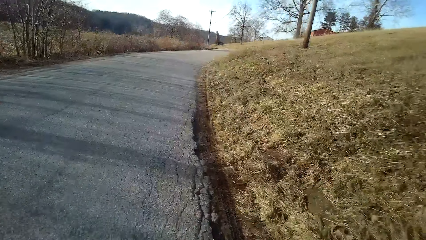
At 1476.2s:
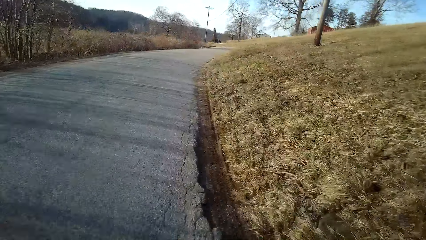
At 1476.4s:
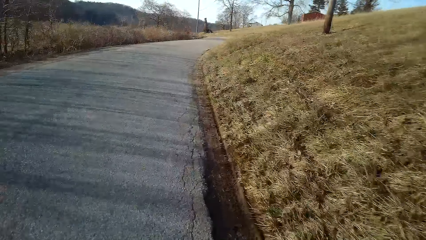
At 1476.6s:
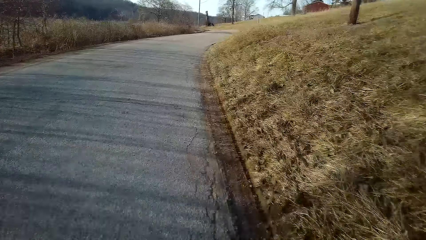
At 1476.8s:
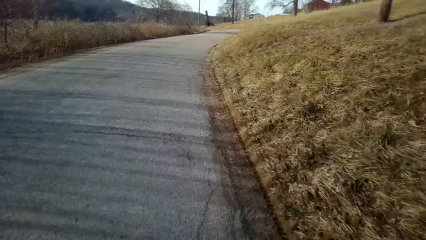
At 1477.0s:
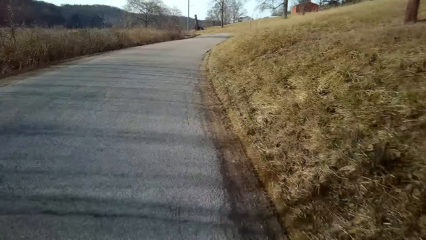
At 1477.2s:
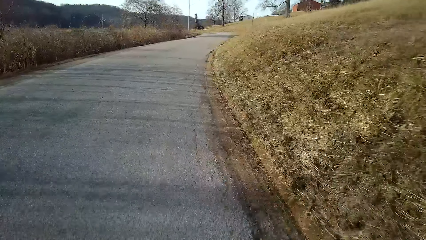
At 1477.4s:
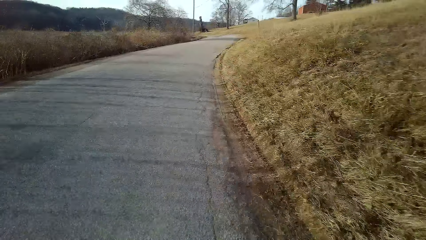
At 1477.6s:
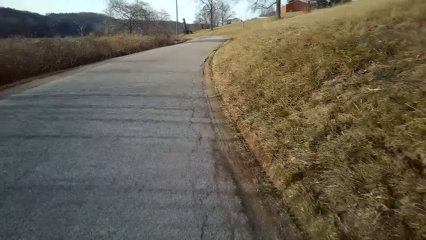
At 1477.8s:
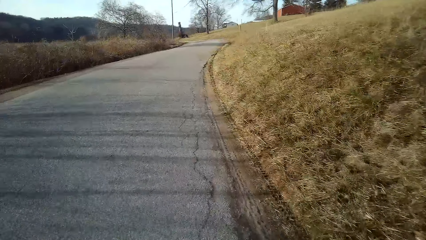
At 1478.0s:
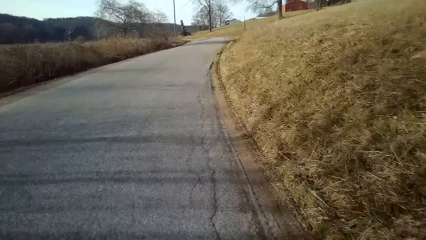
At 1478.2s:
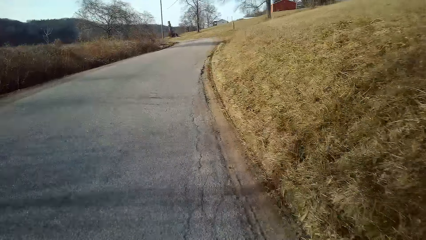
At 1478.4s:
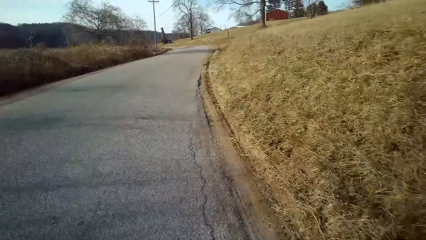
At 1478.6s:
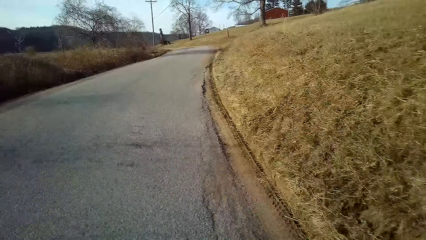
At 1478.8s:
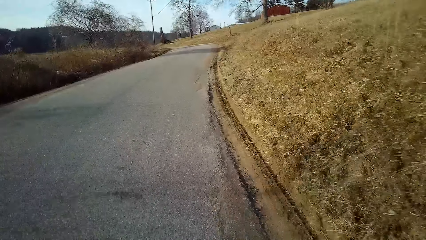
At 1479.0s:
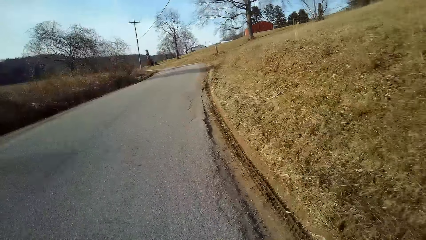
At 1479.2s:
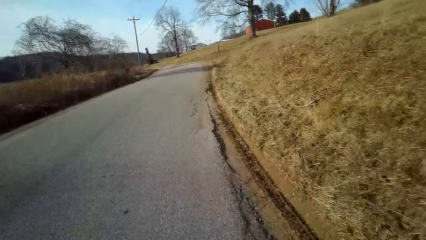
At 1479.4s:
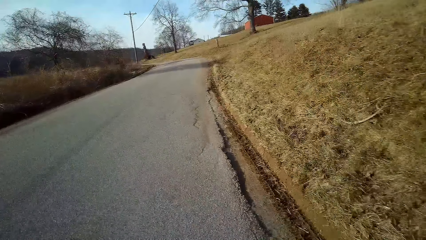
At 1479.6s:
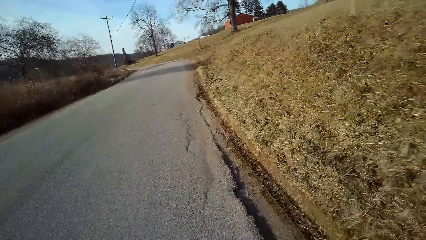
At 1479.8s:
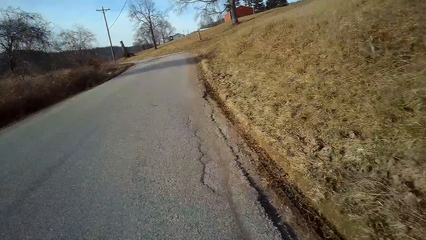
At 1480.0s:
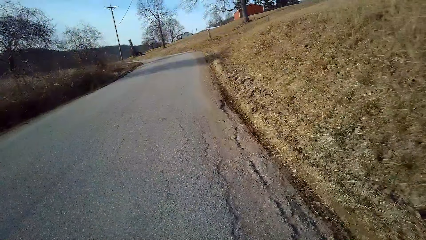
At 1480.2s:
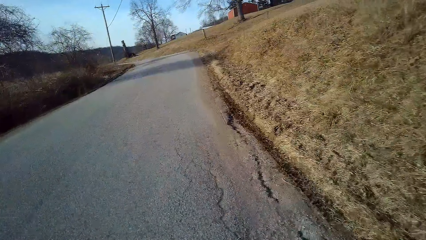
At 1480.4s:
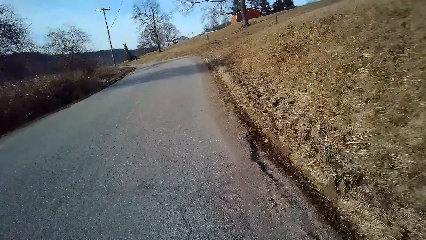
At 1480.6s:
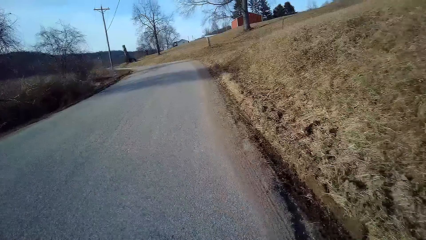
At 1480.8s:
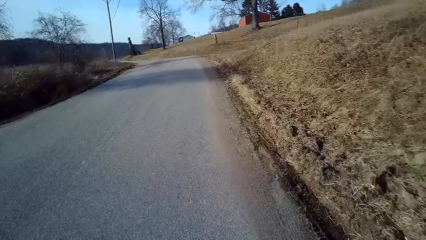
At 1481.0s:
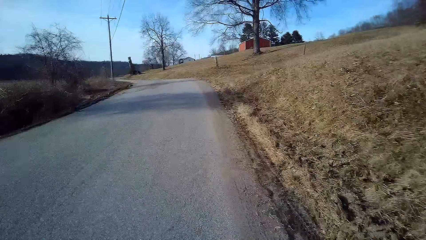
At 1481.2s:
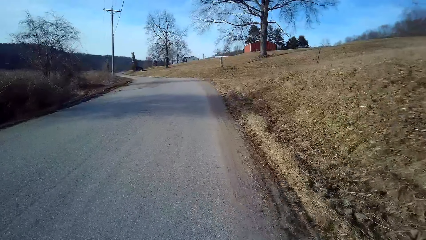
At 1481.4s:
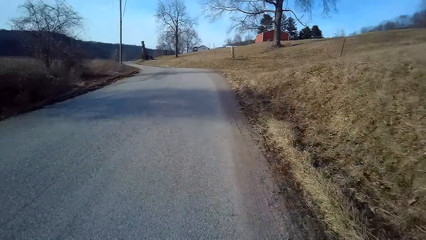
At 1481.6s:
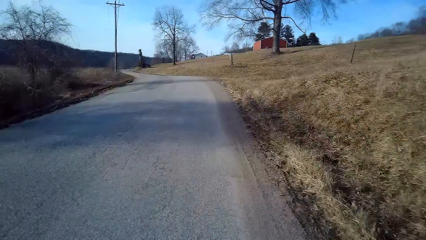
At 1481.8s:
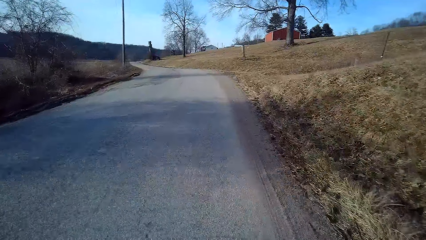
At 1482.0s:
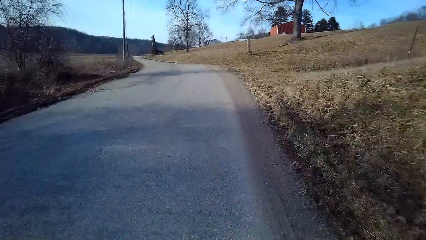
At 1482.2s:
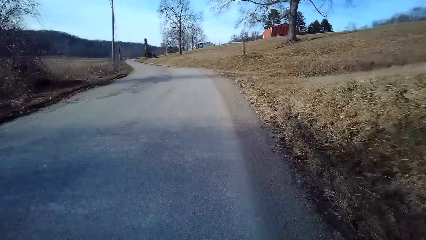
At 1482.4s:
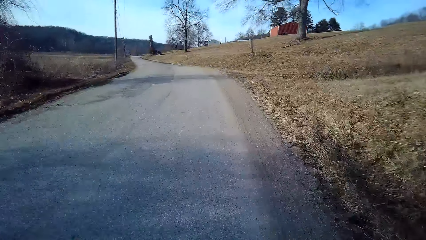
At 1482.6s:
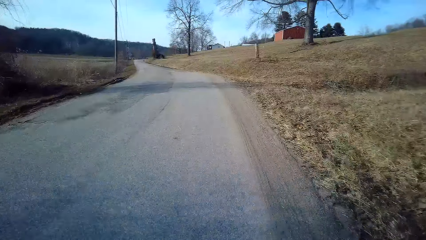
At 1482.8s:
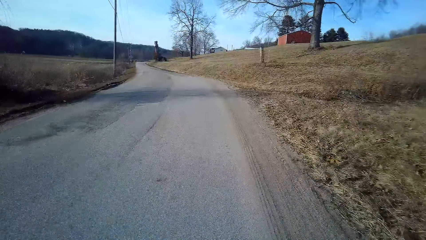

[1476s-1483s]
The camera wearer rides a bicycle on the road.

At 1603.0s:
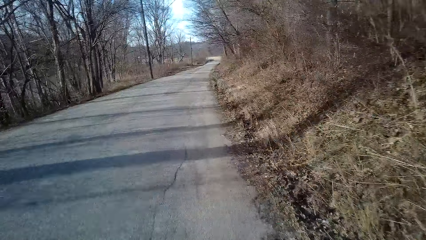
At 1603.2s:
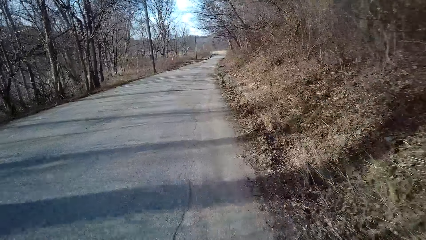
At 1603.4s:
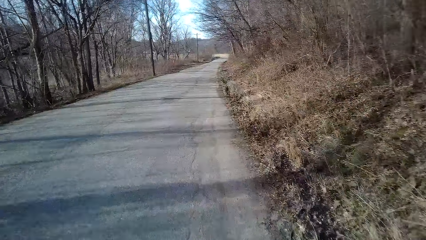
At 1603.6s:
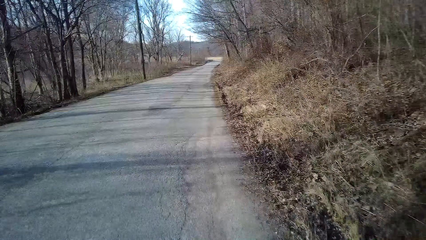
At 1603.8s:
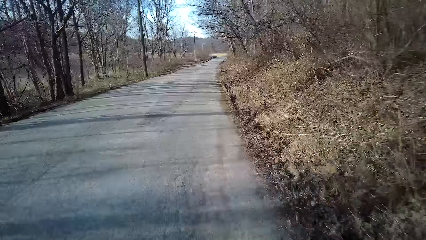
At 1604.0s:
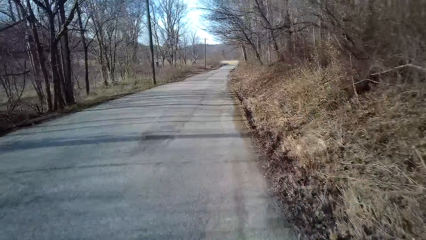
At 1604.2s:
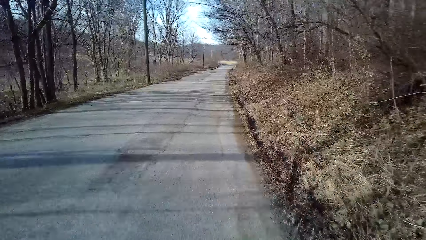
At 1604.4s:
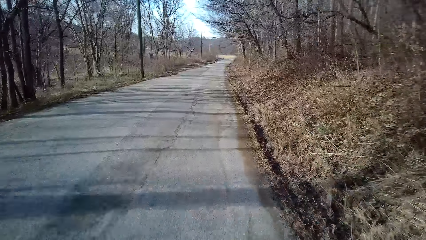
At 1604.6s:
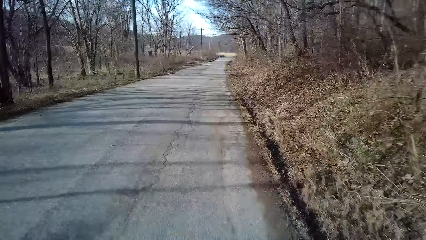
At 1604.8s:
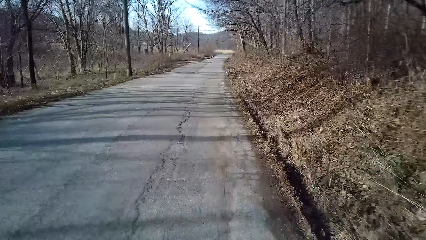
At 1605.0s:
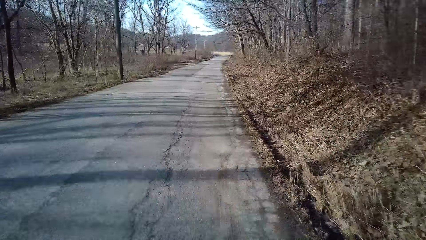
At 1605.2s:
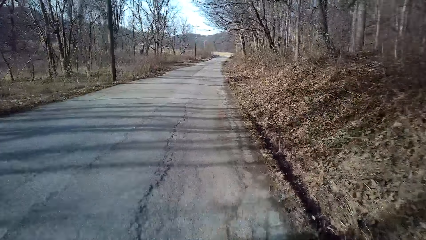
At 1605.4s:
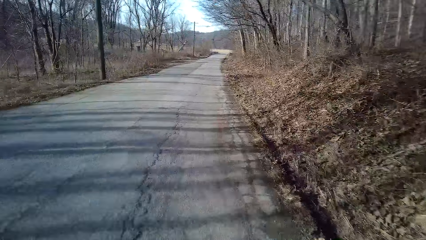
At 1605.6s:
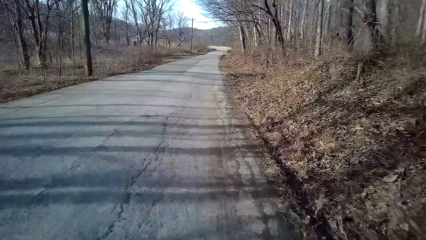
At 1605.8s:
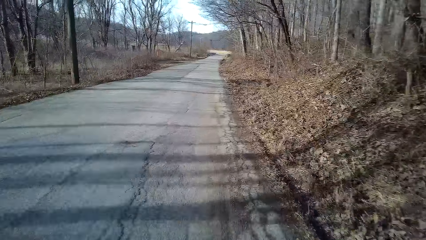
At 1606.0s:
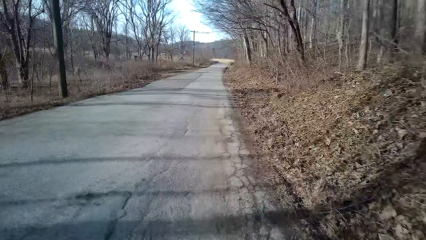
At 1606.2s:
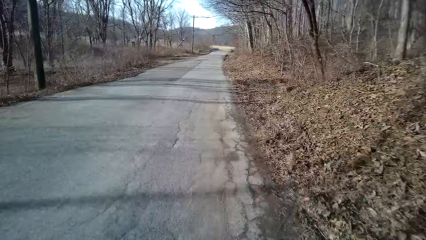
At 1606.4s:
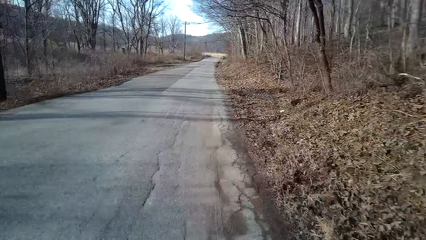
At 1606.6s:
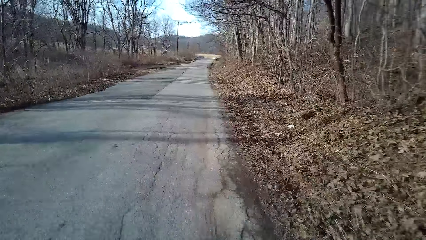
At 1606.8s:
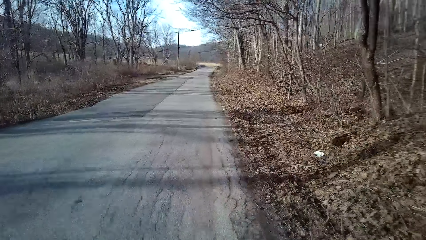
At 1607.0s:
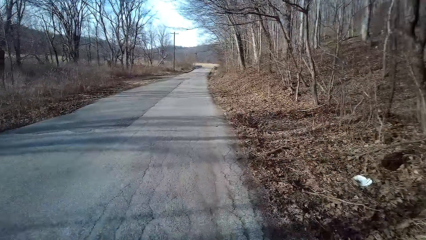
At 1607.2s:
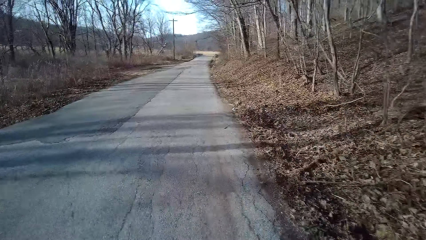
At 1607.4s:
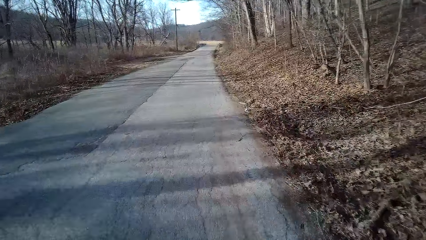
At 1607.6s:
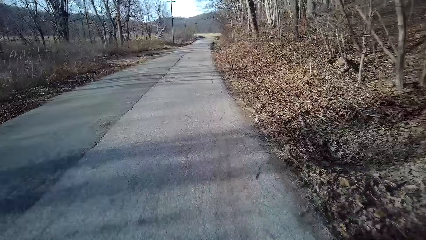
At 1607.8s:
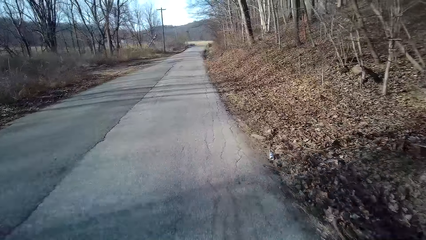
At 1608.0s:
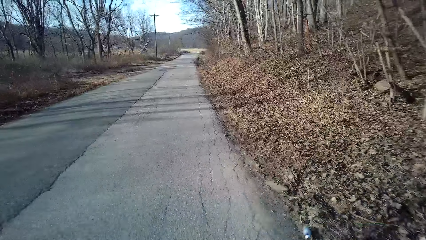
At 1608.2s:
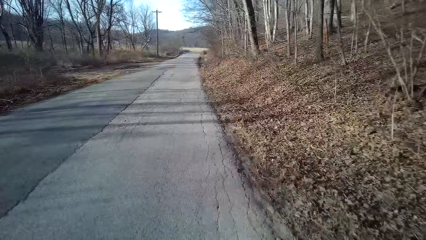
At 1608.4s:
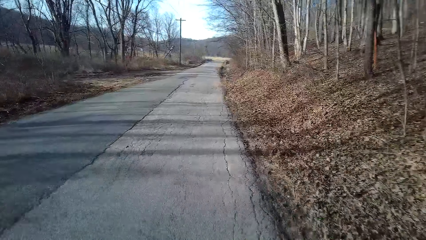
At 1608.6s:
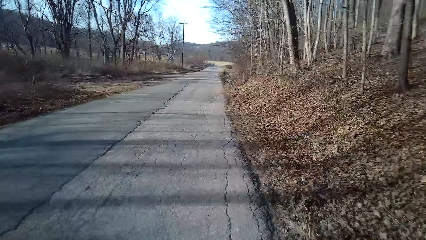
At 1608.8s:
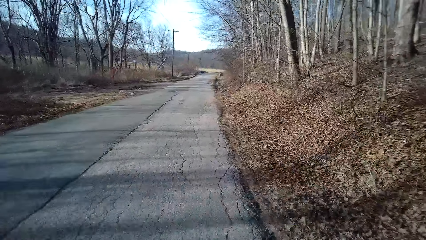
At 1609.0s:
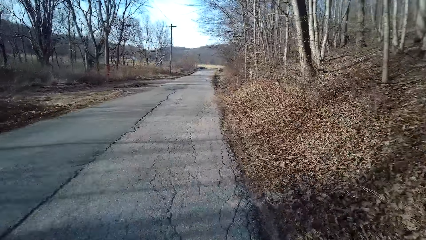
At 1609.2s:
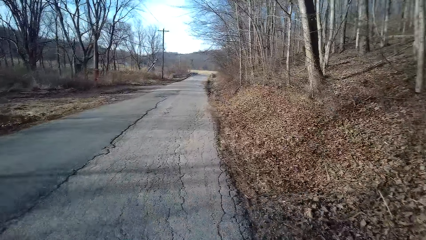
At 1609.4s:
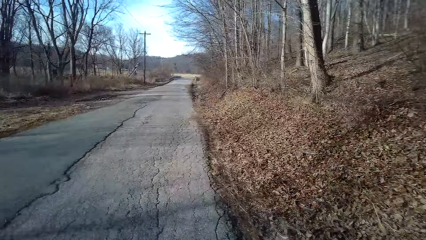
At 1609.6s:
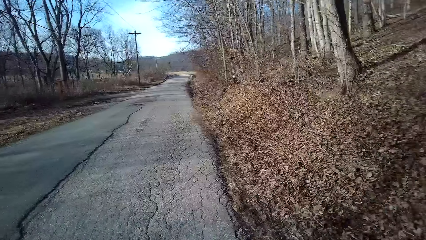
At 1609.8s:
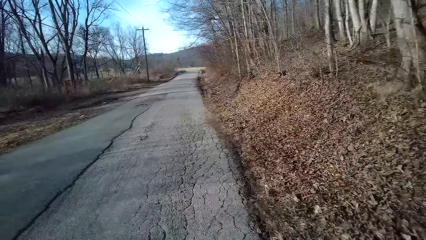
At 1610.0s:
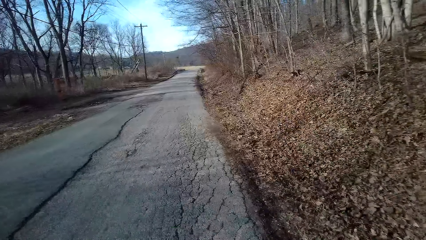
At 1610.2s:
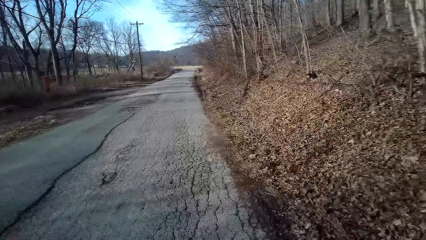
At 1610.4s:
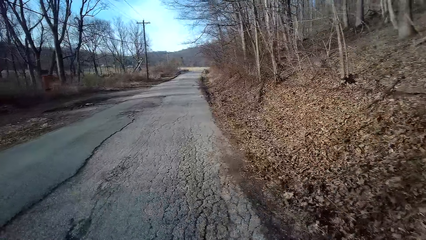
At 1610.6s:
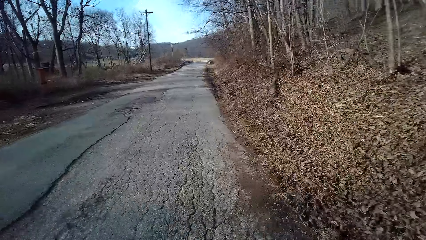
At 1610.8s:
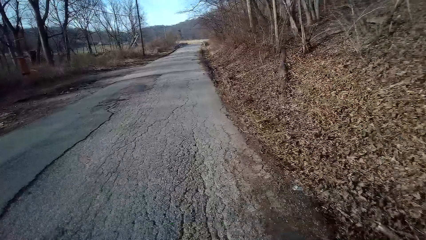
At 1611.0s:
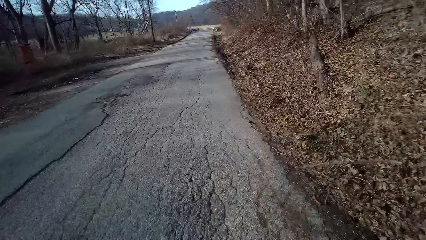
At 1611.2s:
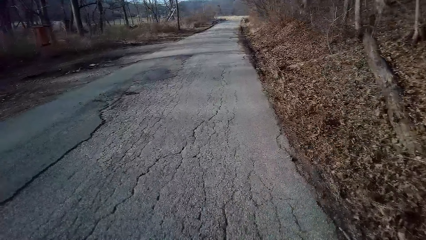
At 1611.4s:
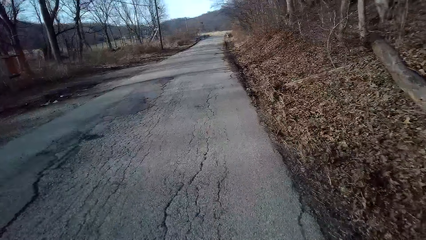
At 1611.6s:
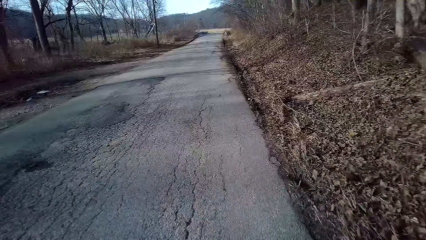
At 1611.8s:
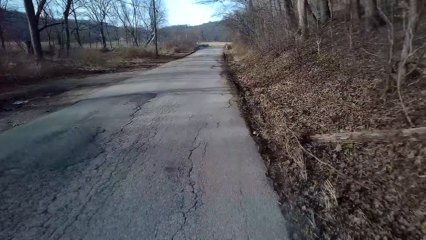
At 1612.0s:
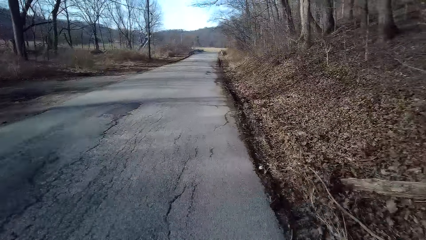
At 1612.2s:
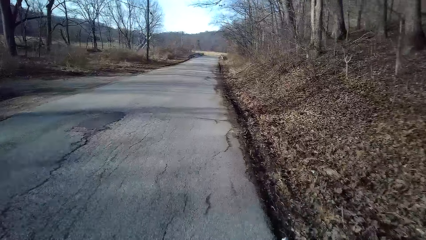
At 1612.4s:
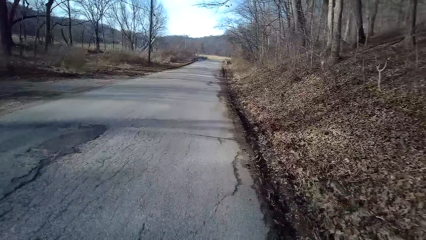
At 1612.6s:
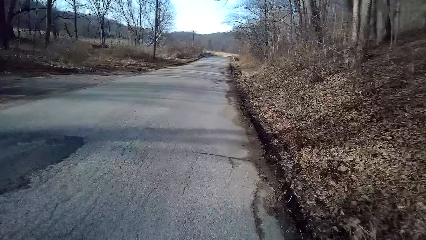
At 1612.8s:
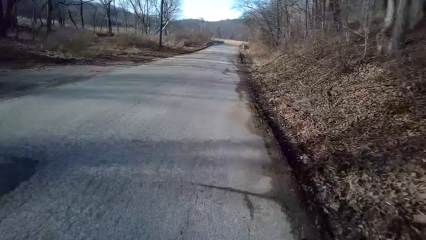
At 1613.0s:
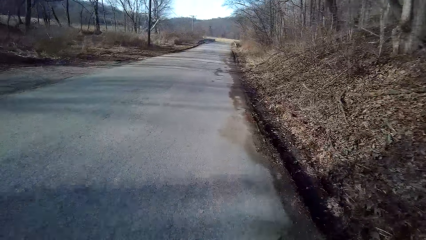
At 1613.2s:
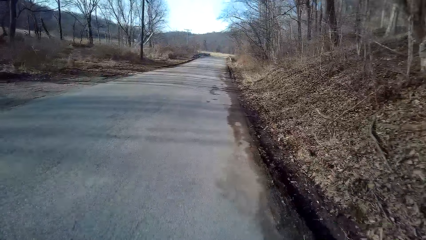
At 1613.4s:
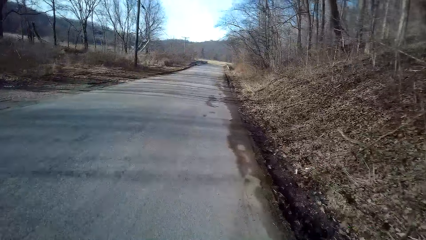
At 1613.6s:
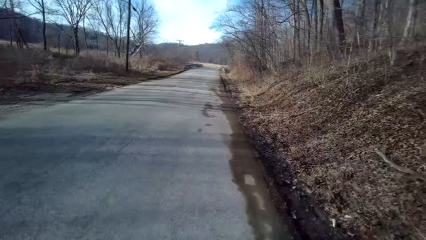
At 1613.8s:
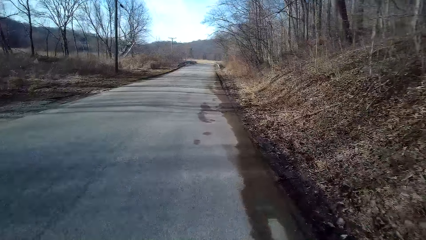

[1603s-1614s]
The camera wearer rides a bicycle on the road. They turn around.
